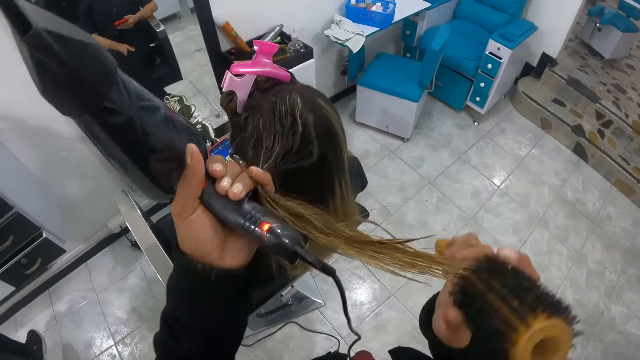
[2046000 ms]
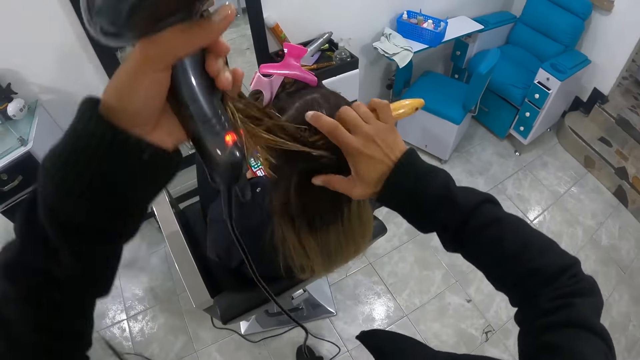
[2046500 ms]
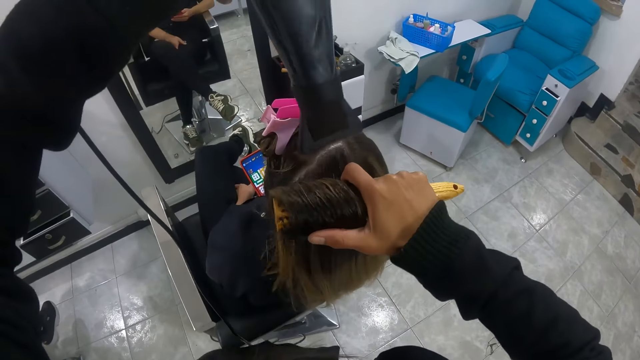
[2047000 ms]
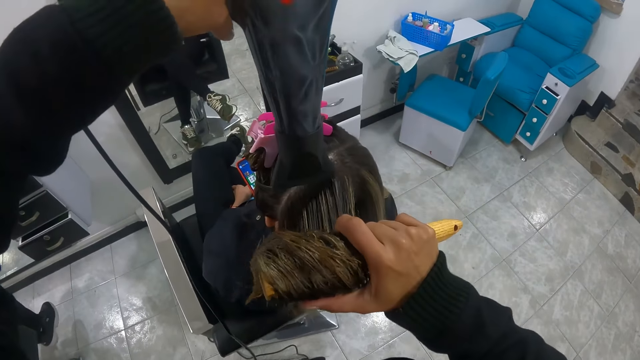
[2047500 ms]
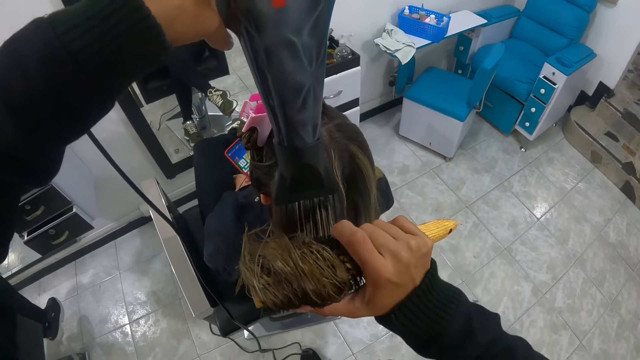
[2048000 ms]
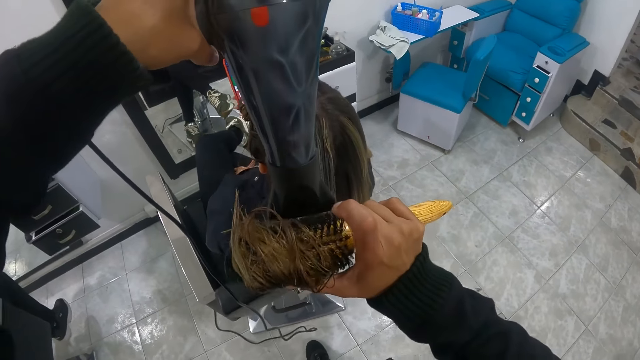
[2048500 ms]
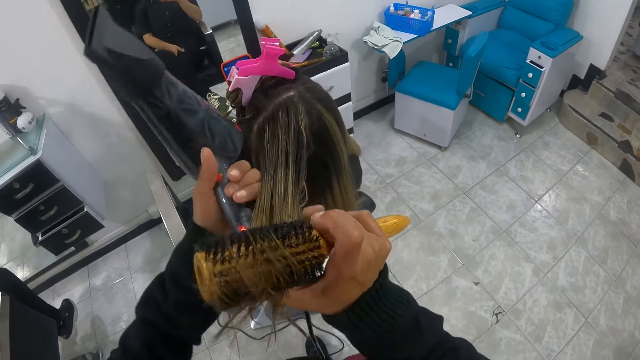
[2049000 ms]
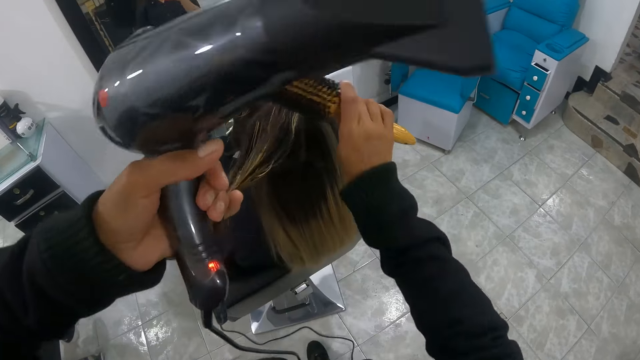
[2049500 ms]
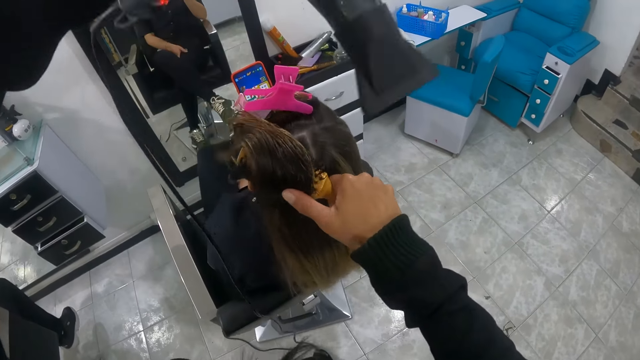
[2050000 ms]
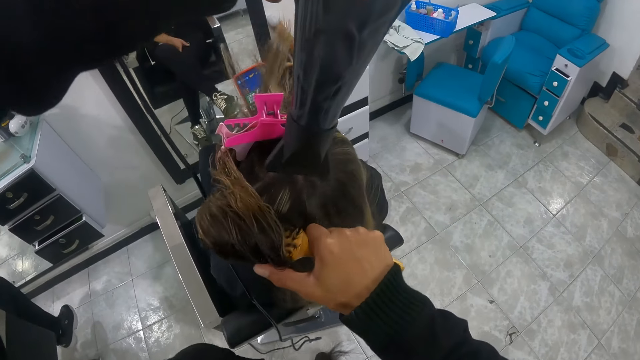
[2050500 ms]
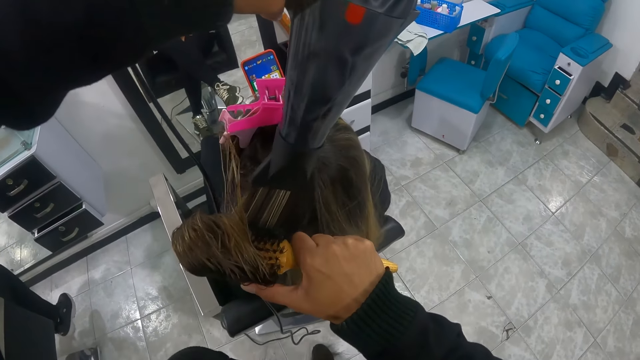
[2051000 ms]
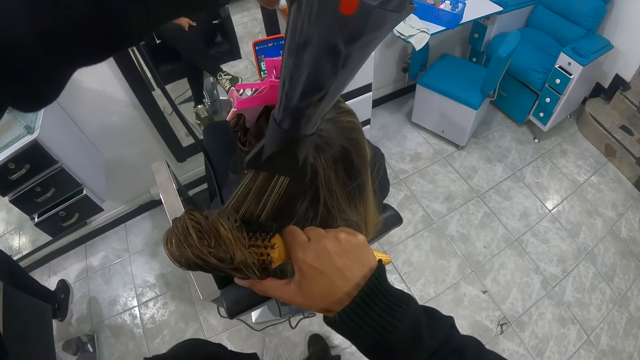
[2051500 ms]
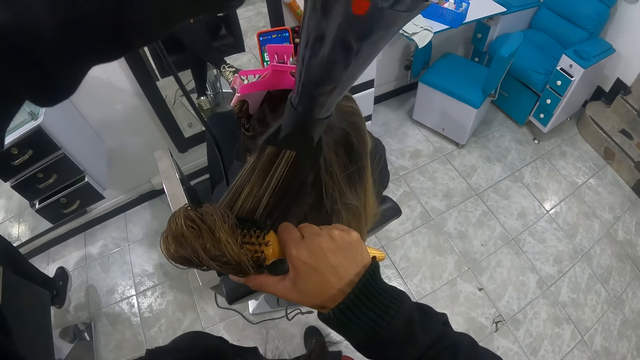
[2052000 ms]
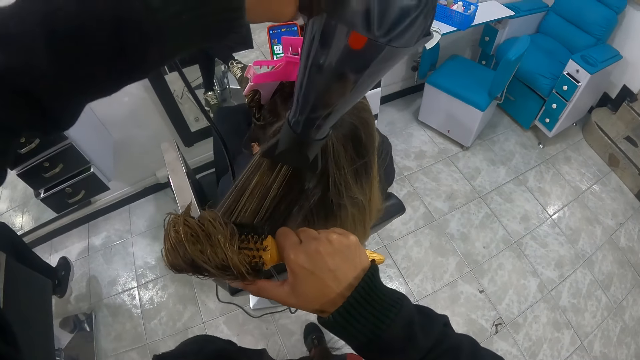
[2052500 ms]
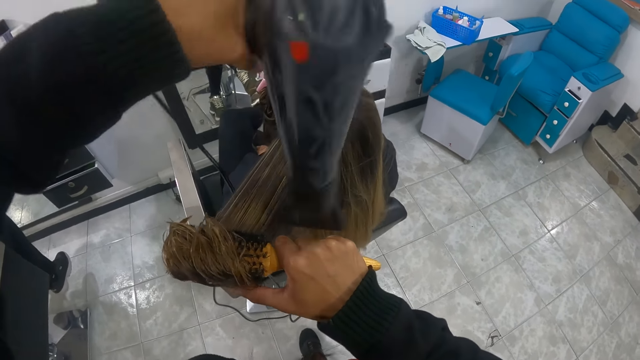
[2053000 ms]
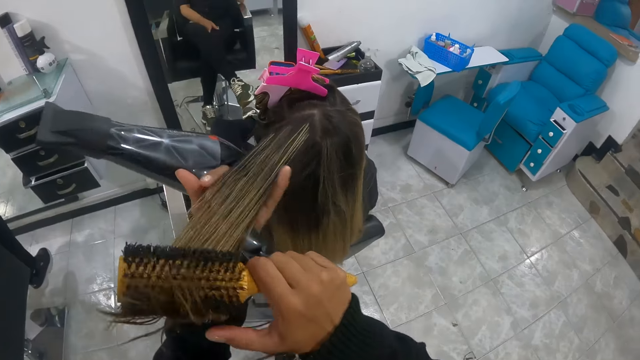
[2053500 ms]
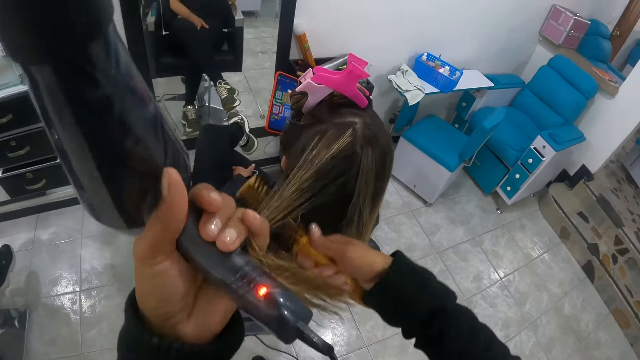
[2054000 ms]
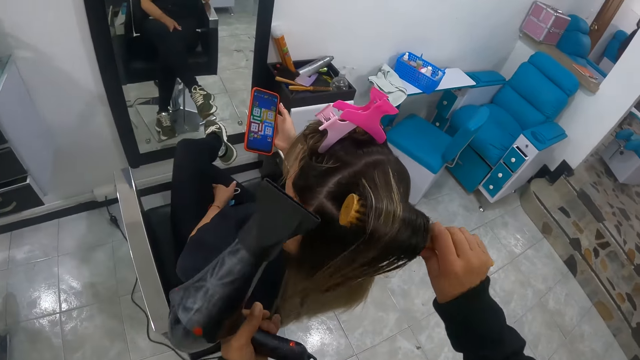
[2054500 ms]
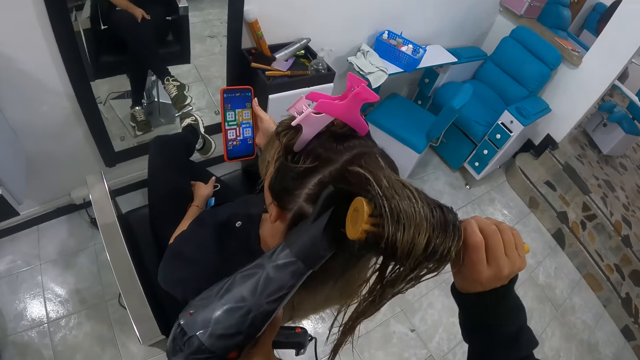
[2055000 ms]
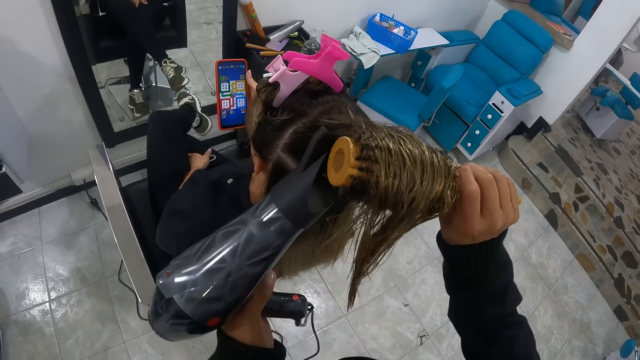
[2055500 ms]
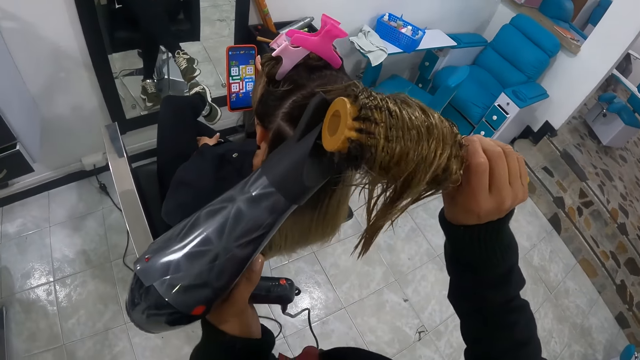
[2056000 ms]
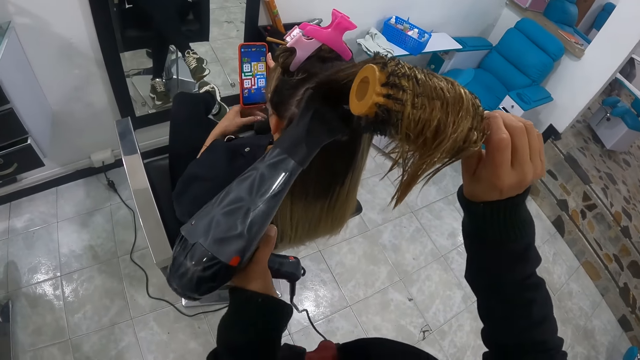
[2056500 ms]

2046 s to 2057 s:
The camera wearer rolls the hair of a woman with her left hand on a brush in her right hand. She touches the hair with her hand. She dries the hair of the woman with a hairdryer in her left hand. She rolls the hair of the woman with her left hand on the brush in her right hand. She touches the hair with her hand. She dries the hair of the woman with the hairdryer in her left hand. She touches the hair with her hand. She rolls the hair of the woman with her left hand on the brush in her right hand. She dries the hair of the woman with the hairdryer in her left hand.

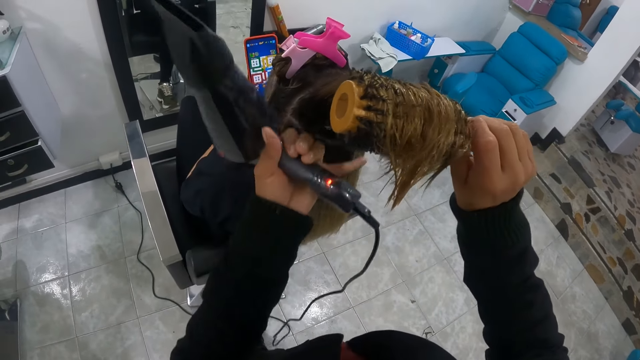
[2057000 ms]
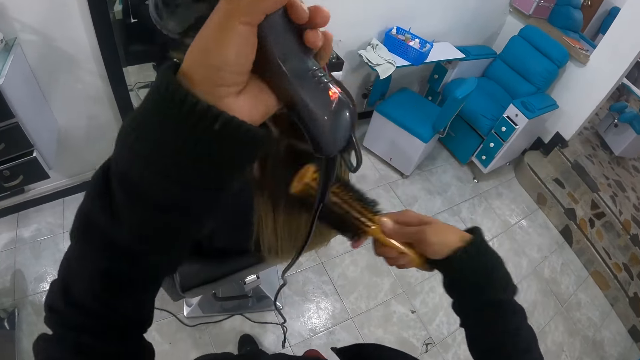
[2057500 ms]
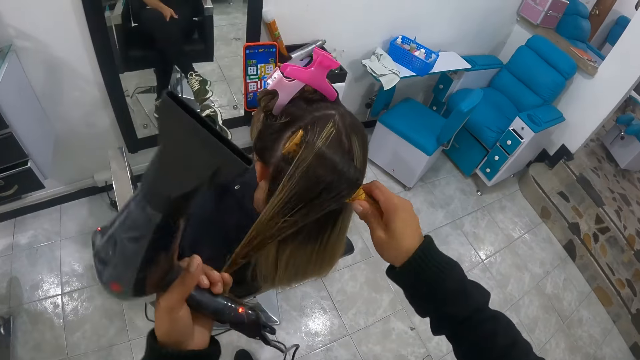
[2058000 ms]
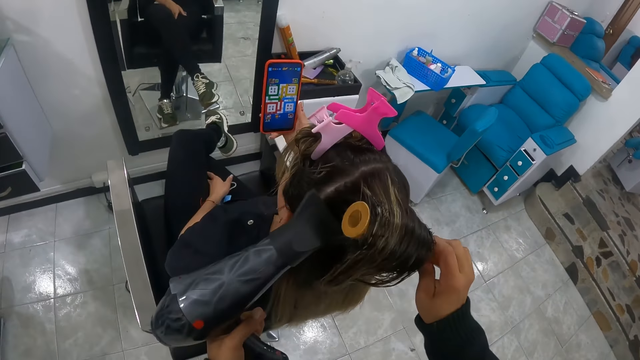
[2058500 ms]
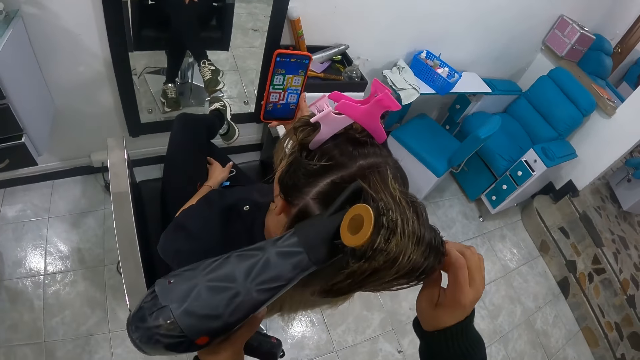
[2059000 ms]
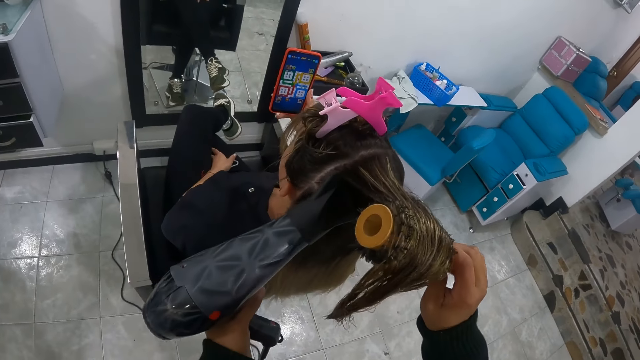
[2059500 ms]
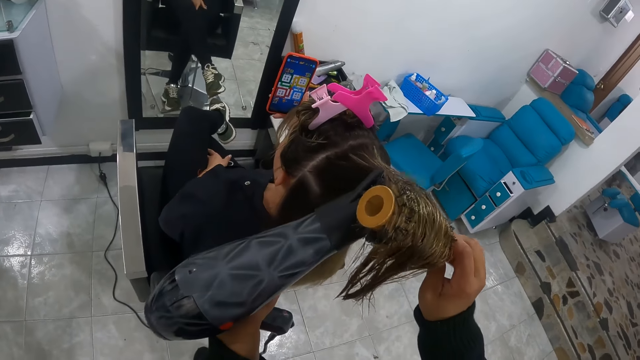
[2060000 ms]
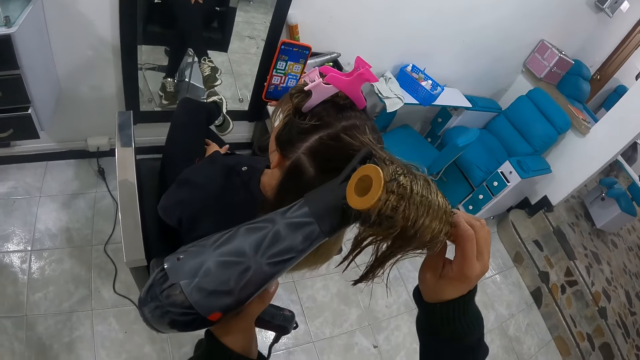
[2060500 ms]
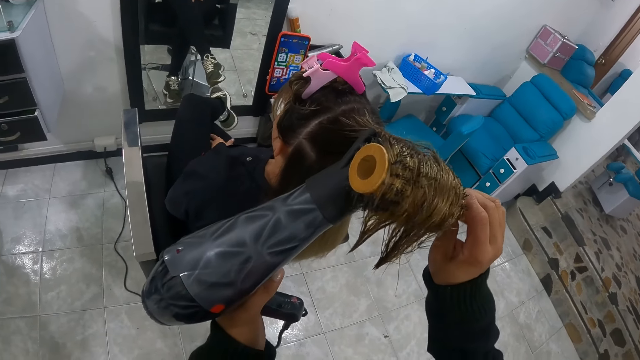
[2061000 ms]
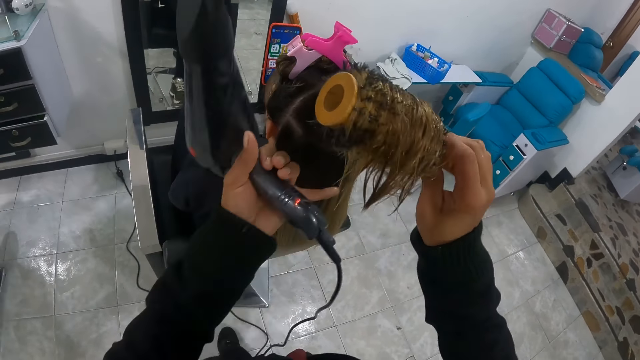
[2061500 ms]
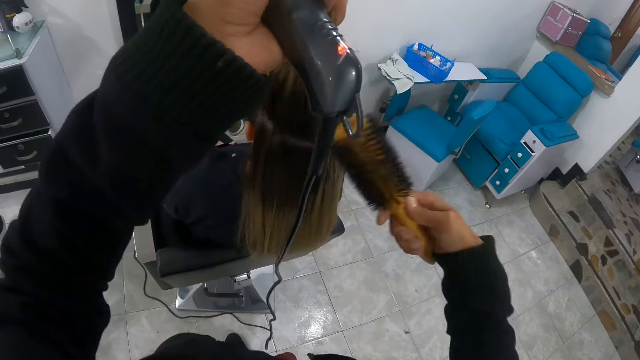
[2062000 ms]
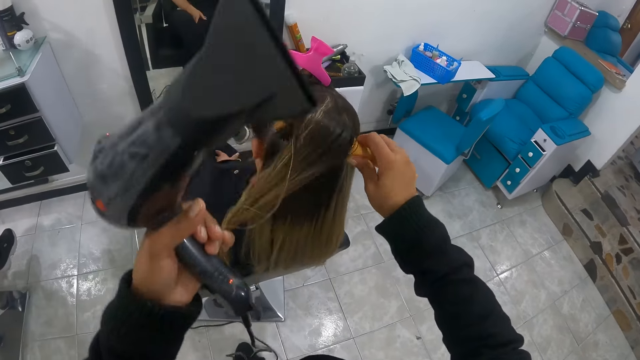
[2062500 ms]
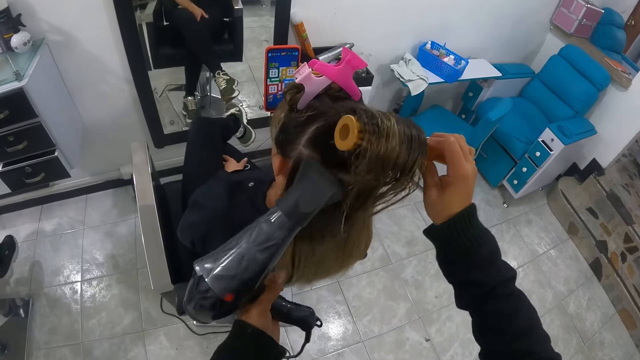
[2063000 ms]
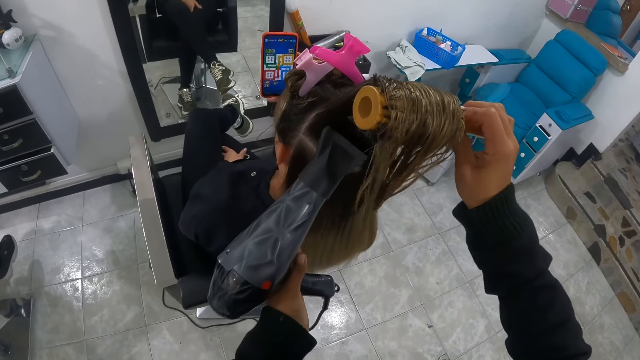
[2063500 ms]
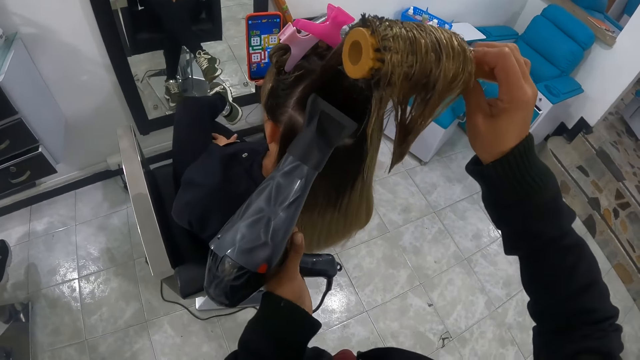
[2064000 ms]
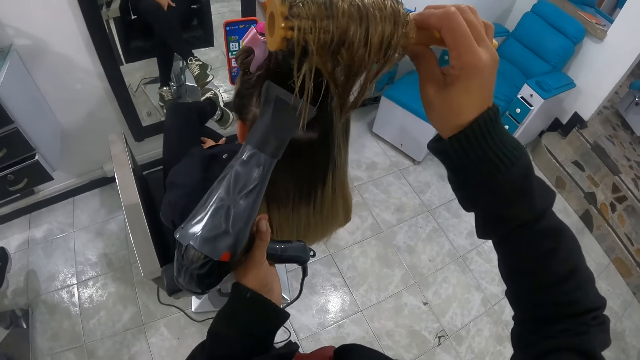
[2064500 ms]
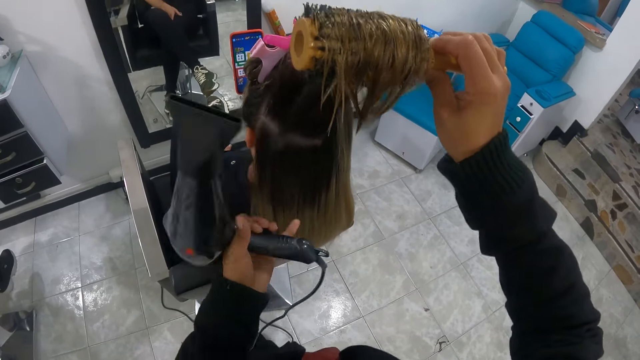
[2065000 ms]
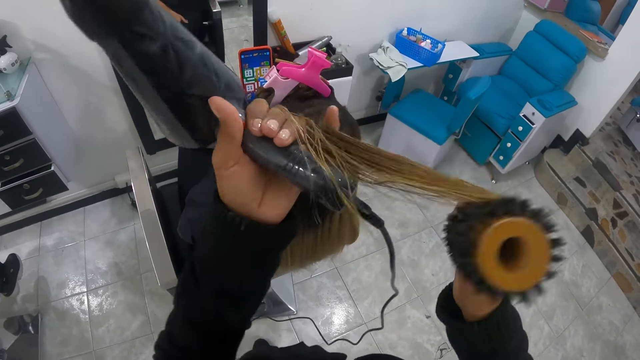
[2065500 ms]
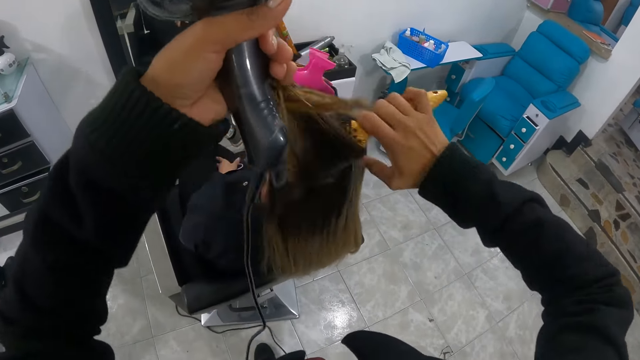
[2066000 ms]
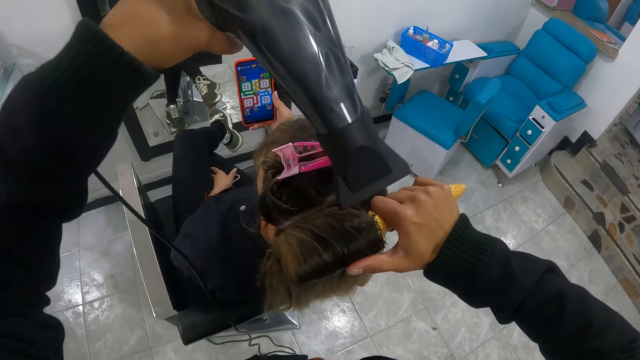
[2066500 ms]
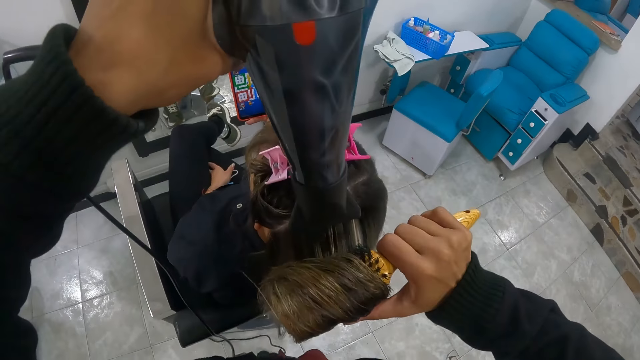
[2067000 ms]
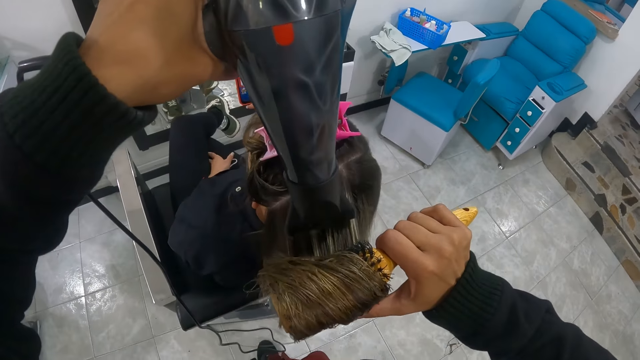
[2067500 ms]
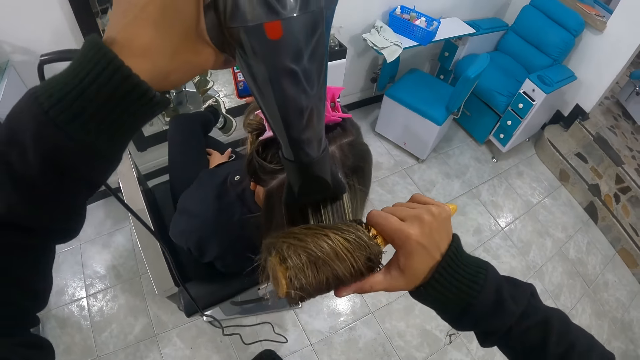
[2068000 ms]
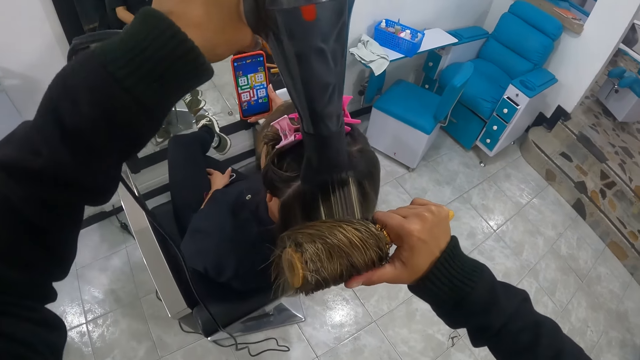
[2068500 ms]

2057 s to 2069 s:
The camera wearer rolls the hair of a woman with her left hand on a brush in her right hand. She touches the hair with her hand. She dries the hair of the woman with a hairdryer in her left hand. She rolls the hair of the woman with her left hand on the brush in her right hand. She touches the hair with her hand. She dries the hair of the woman with the hairdryer in her left hand. She rolls the hair of the woman with her left hand on the brush in her right hand. She touches the hair with her hand. She dries the hair of the woman with the hairdryer in her left hand.
